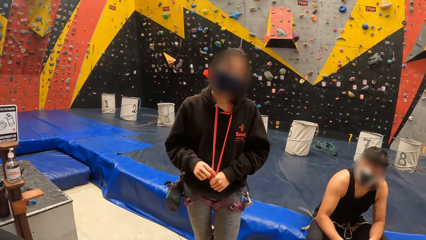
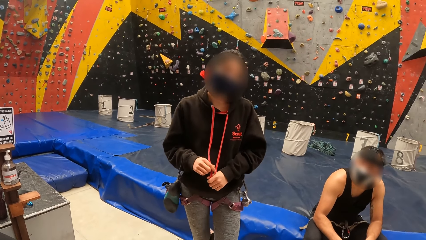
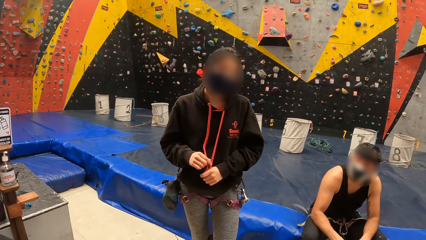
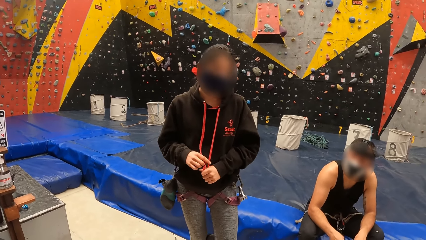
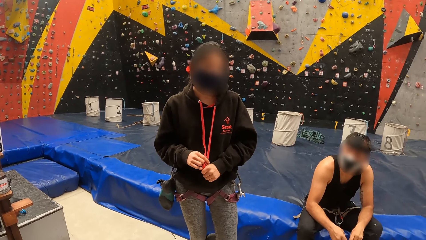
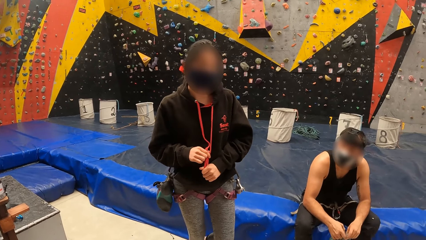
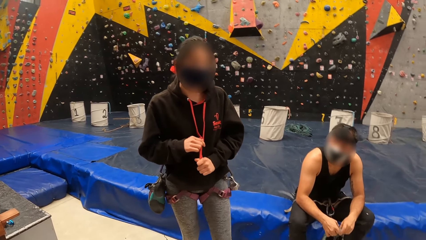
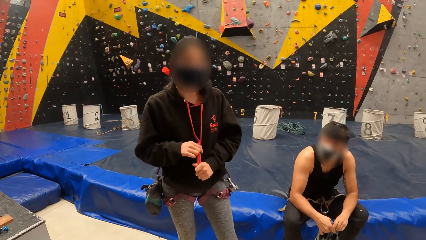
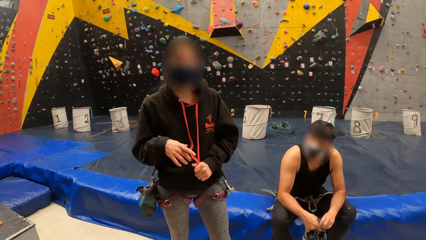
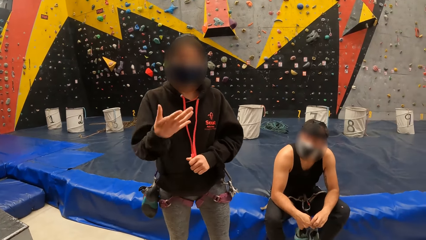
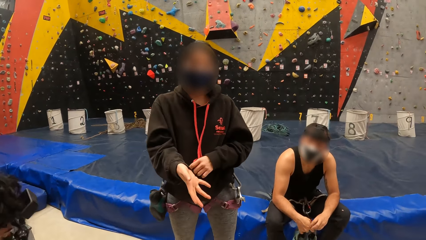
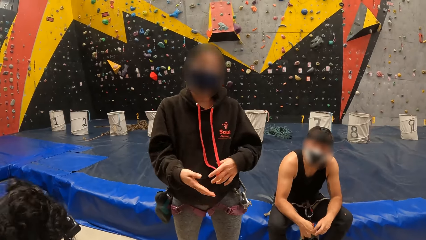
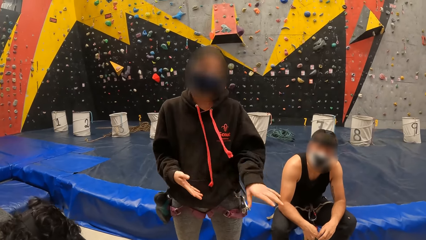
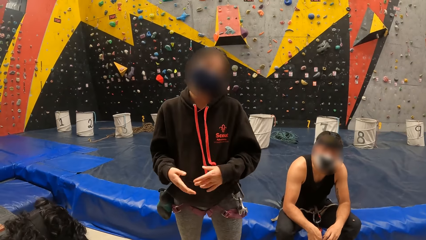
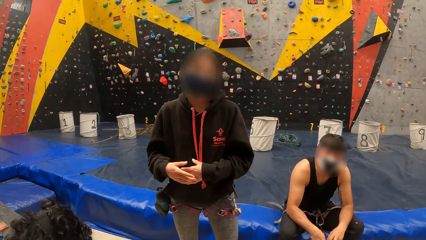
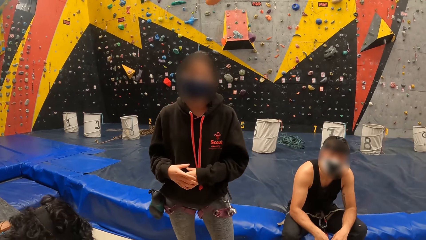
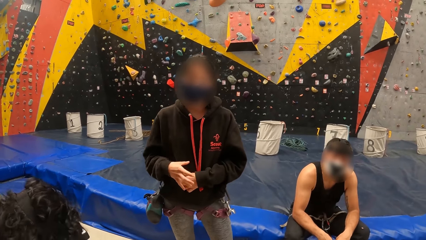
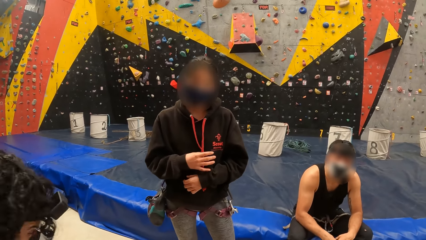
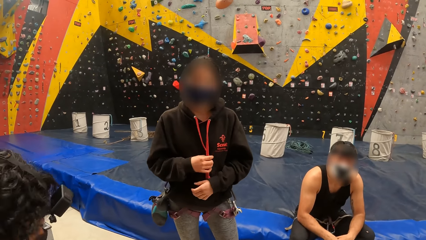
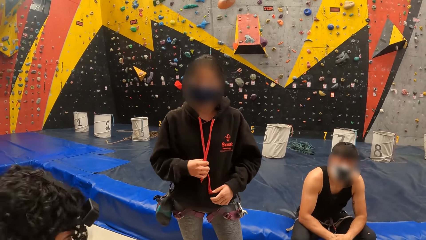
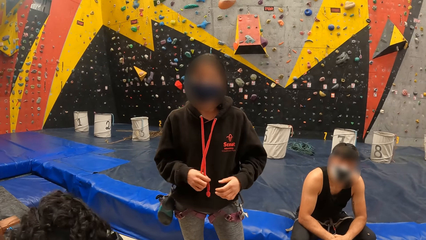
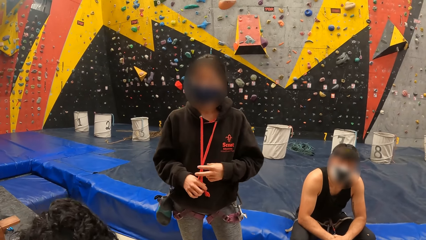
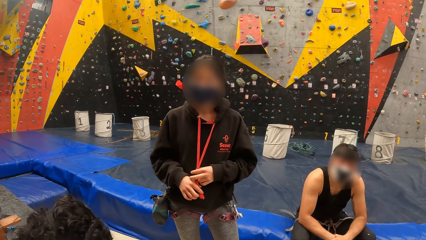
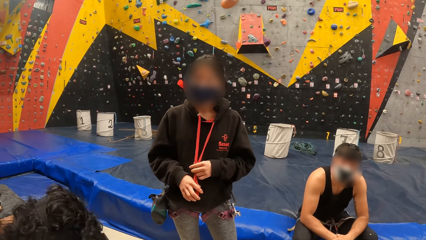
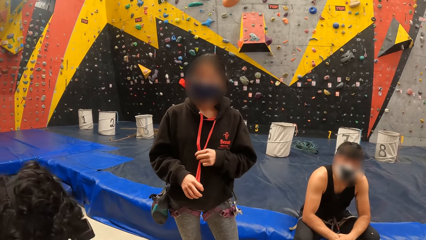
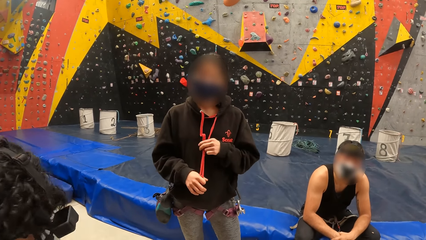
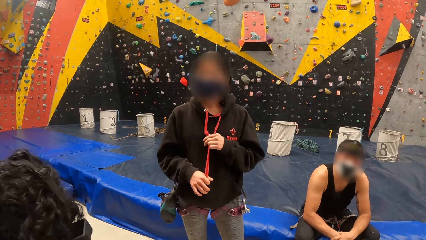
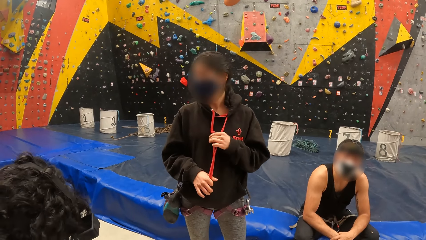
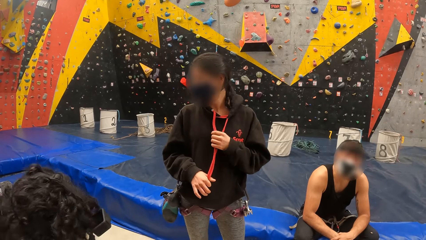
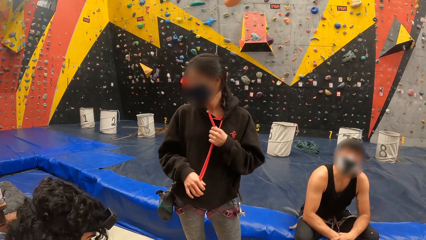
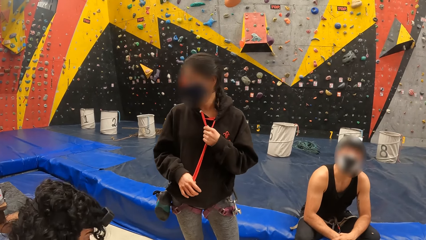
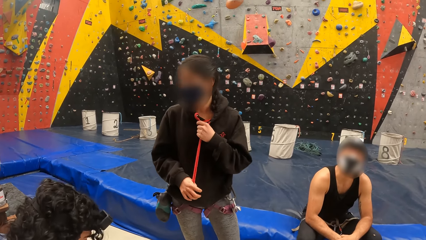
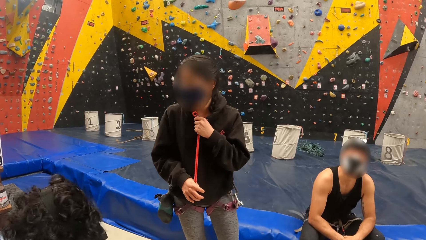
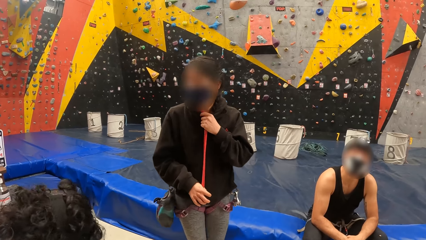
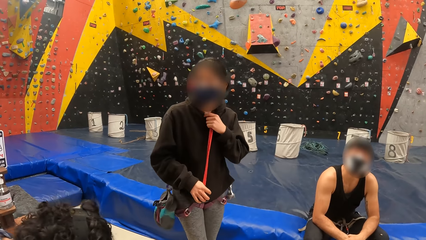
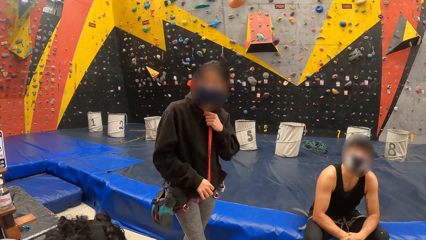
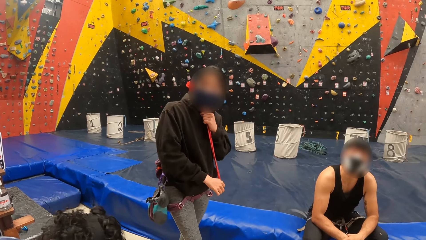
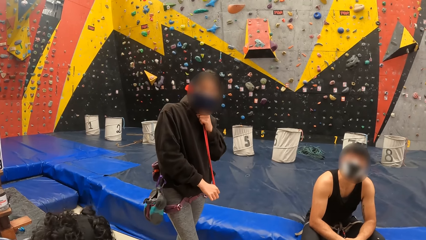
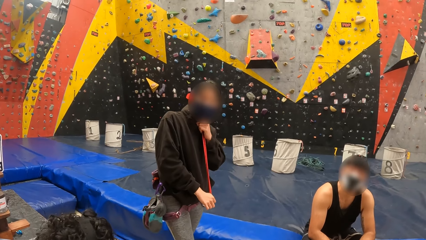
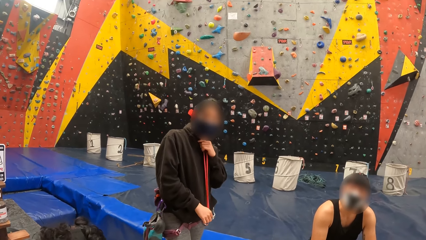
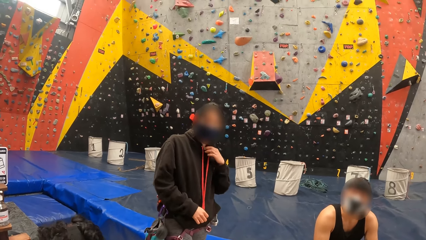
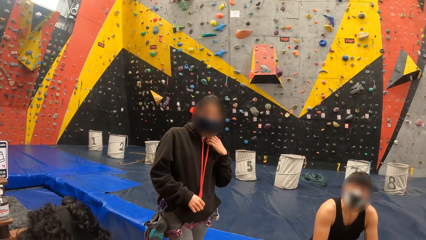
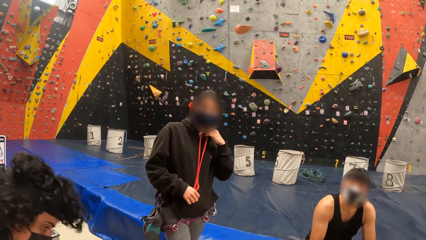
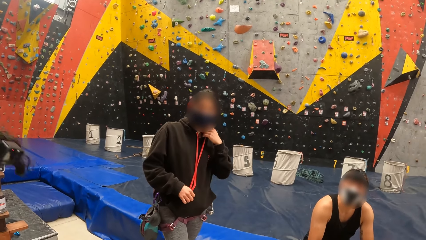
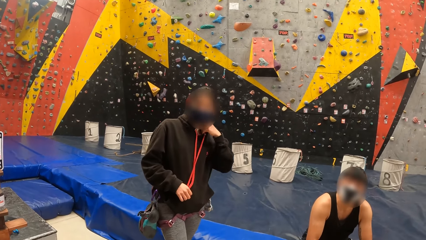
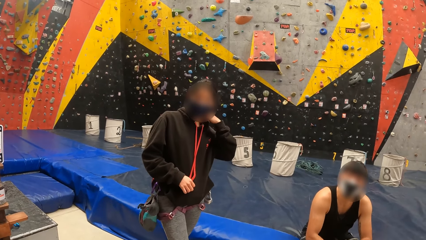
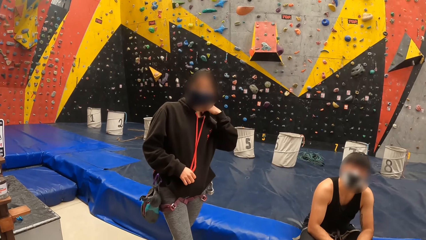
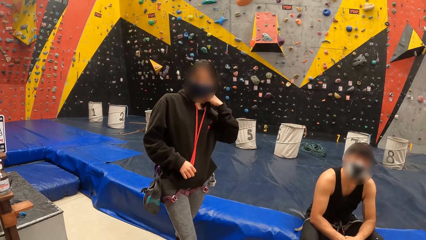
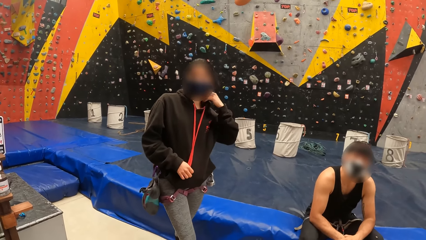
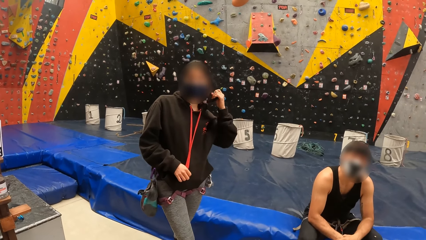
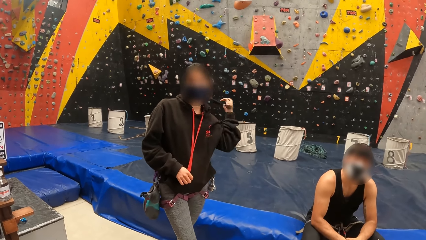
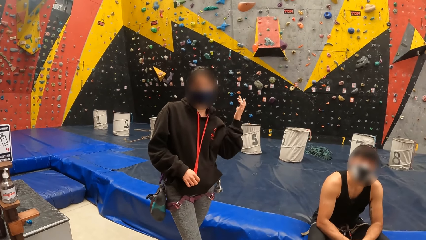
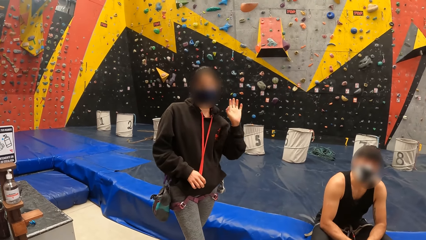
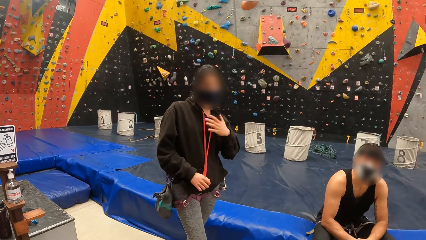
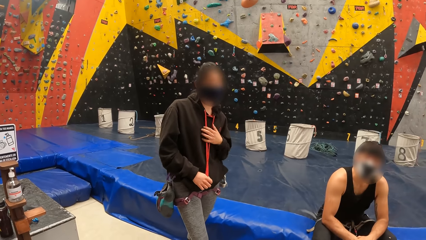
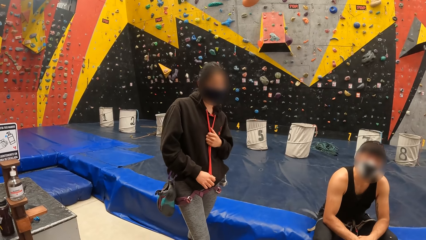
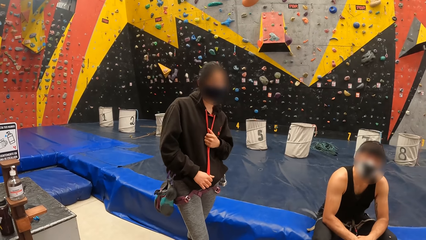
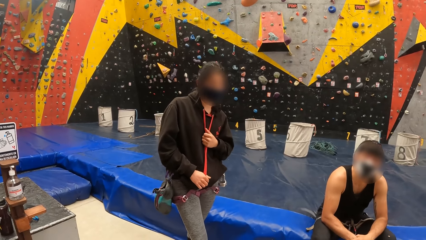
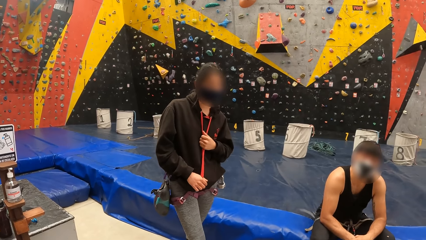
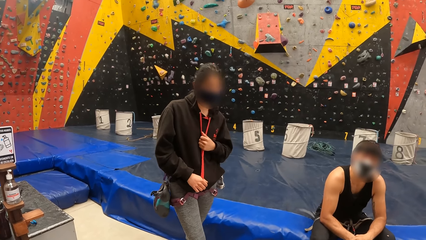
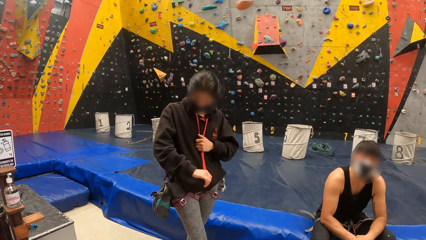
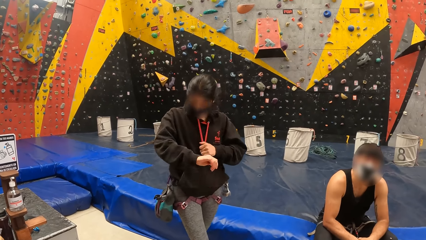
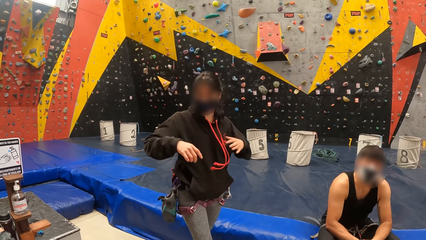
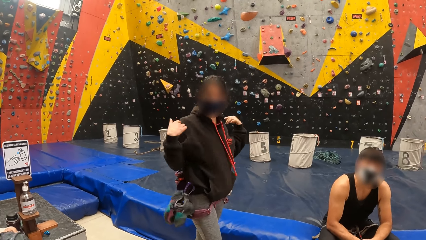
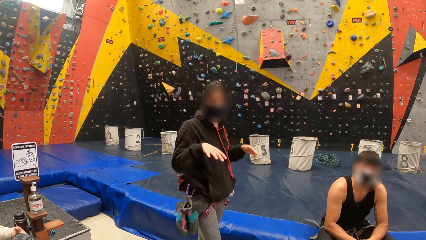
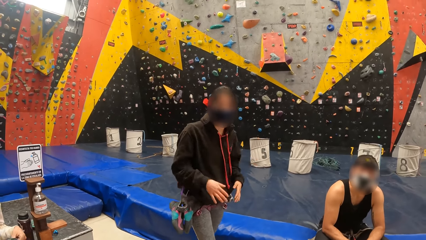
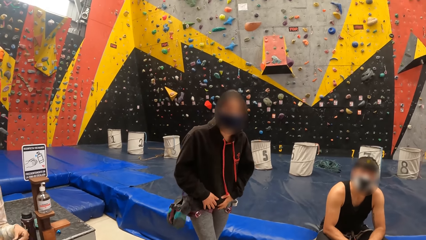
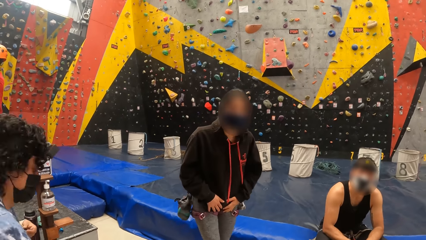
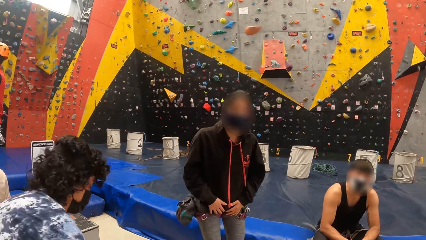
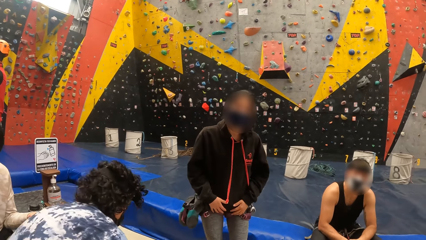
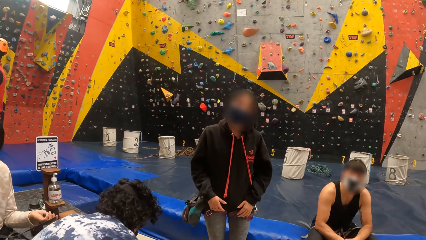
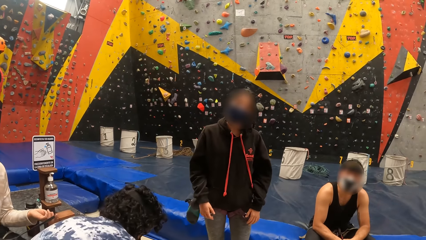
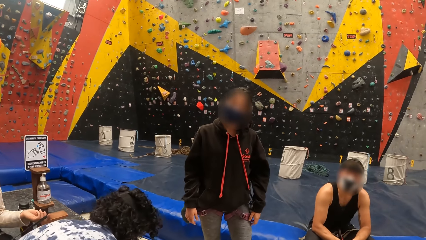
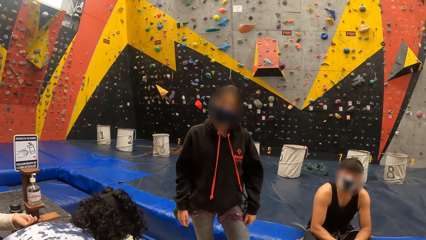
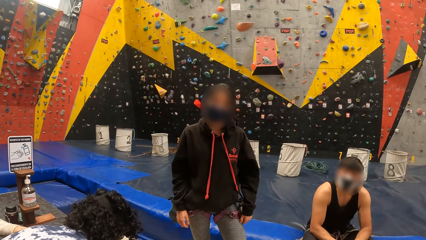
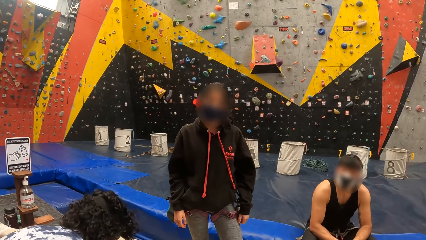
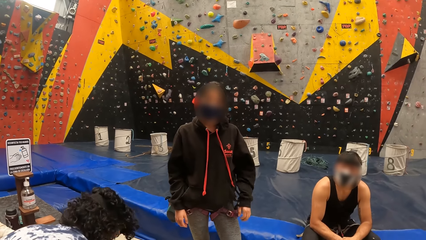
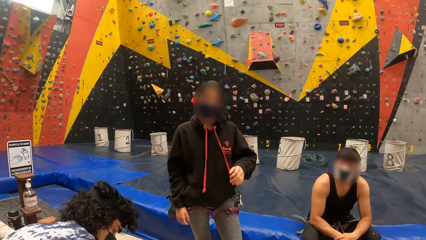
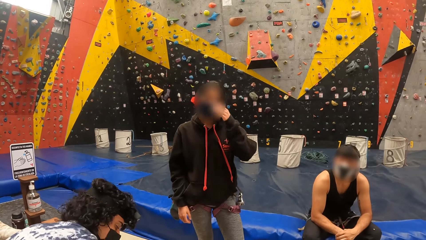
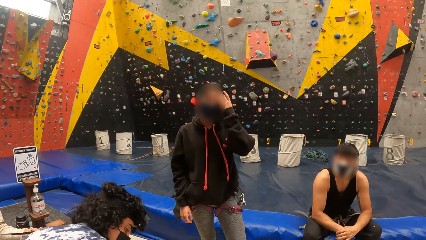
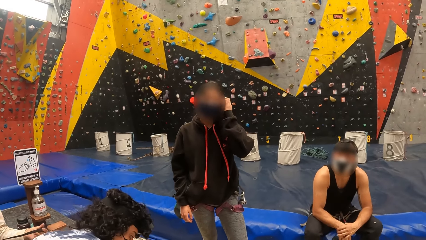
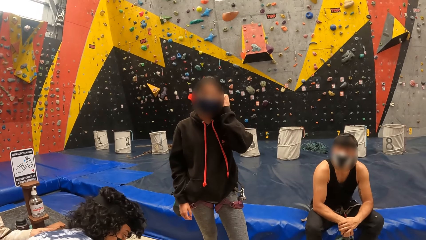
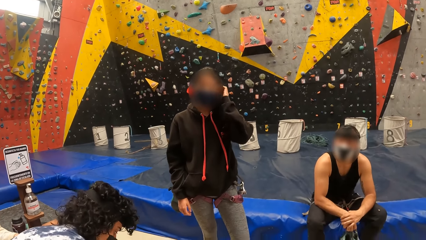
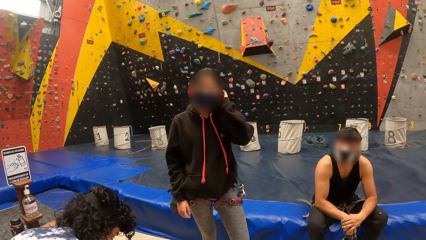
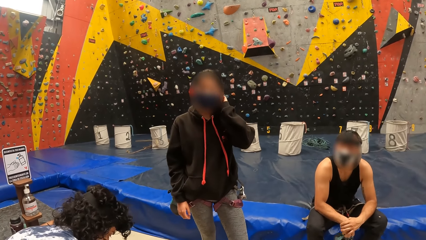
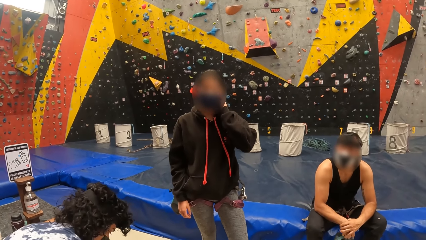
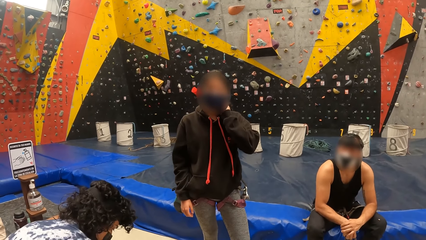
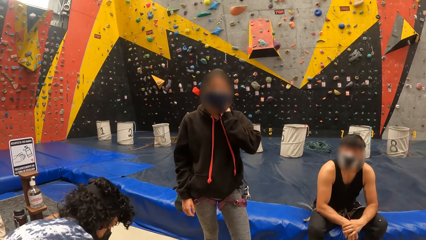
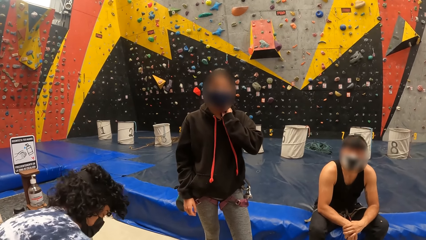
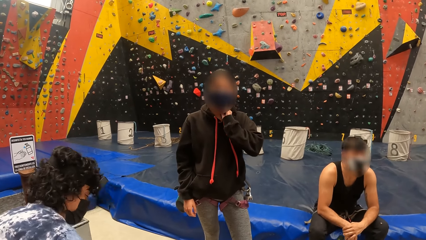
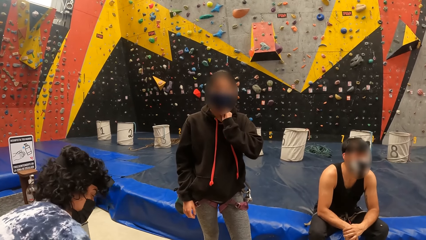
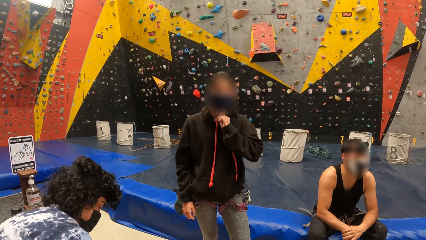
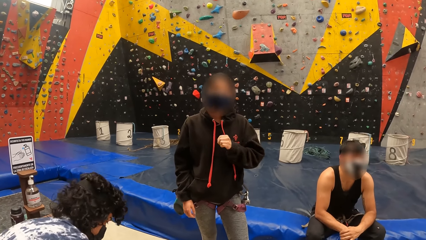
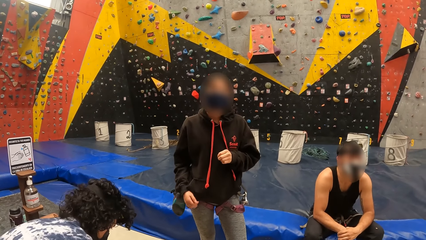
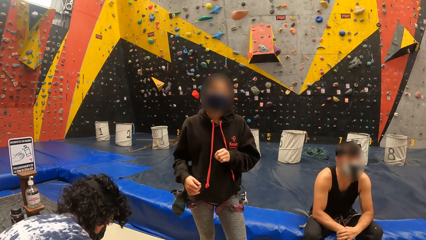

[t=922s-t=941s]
The camera wearer looks in front. A person gestures with the left hand. The camera wearer looks in front.
